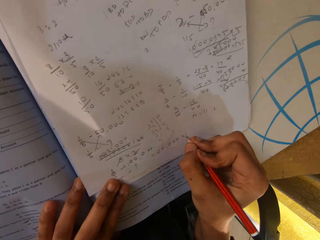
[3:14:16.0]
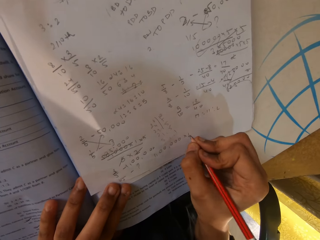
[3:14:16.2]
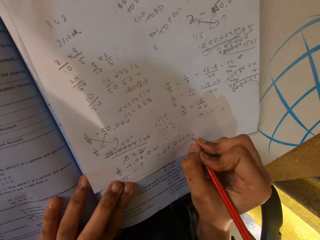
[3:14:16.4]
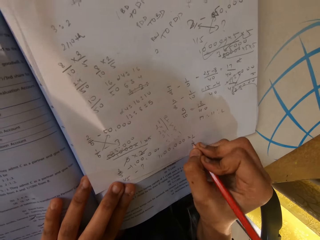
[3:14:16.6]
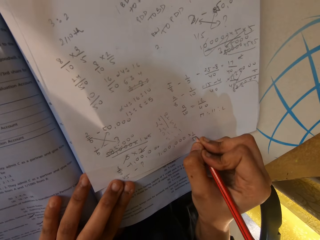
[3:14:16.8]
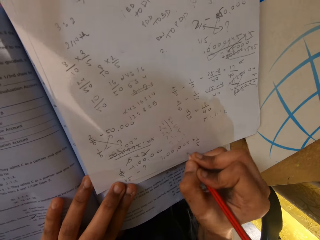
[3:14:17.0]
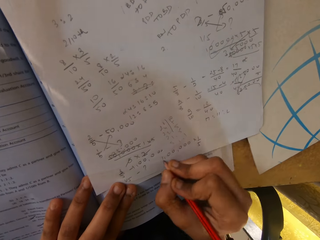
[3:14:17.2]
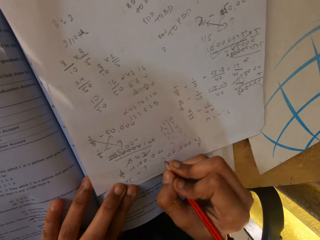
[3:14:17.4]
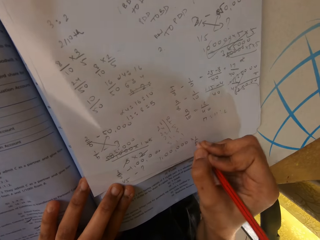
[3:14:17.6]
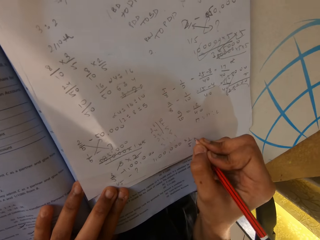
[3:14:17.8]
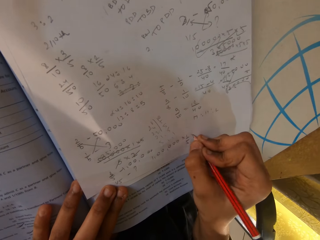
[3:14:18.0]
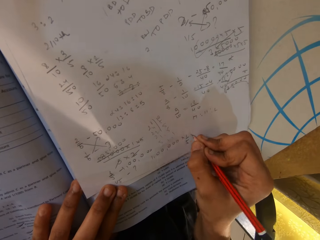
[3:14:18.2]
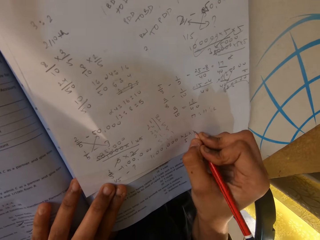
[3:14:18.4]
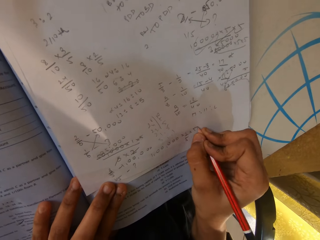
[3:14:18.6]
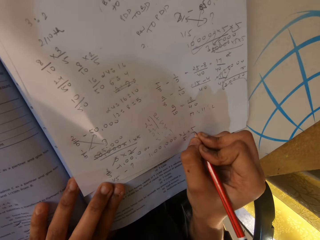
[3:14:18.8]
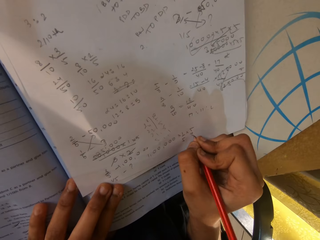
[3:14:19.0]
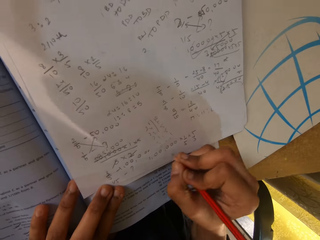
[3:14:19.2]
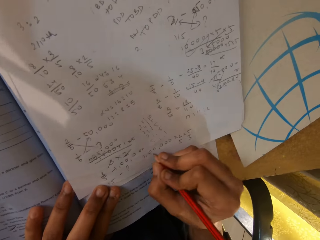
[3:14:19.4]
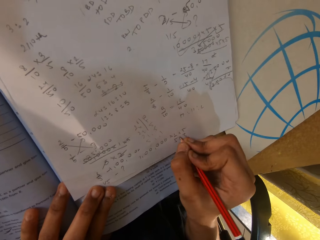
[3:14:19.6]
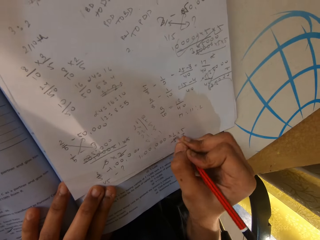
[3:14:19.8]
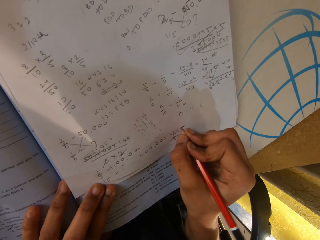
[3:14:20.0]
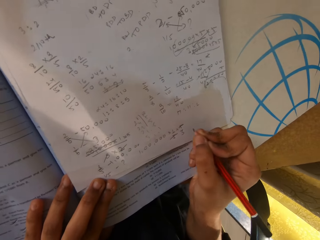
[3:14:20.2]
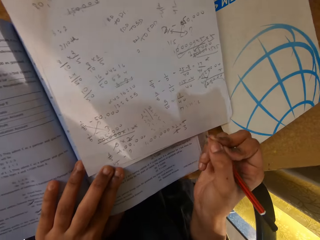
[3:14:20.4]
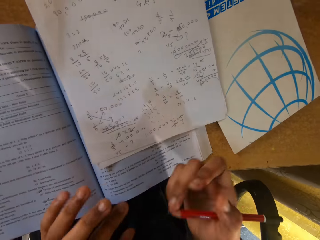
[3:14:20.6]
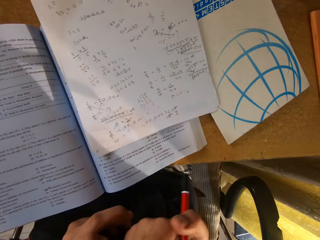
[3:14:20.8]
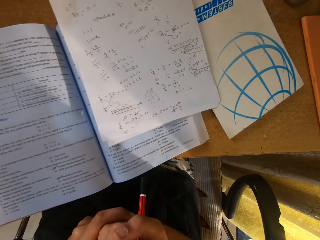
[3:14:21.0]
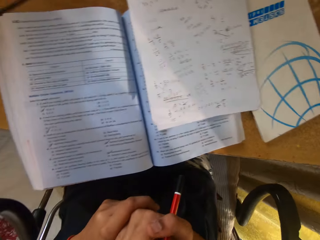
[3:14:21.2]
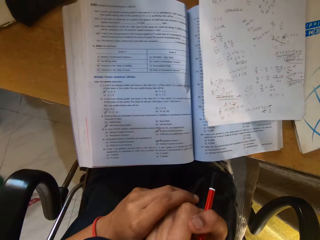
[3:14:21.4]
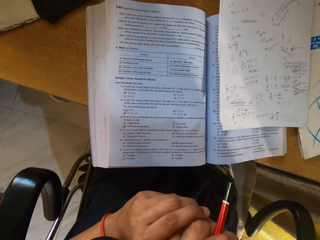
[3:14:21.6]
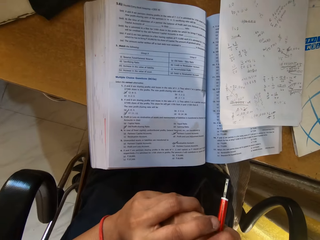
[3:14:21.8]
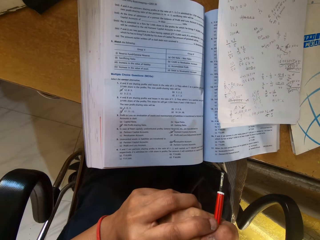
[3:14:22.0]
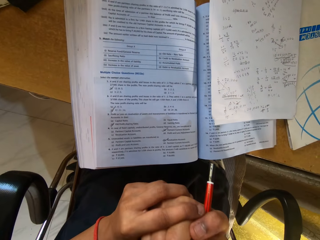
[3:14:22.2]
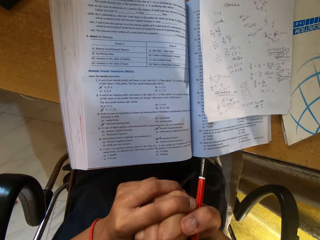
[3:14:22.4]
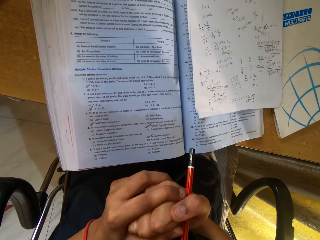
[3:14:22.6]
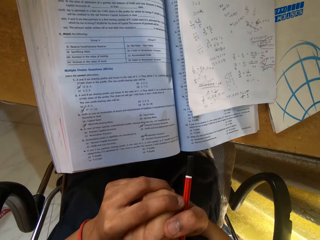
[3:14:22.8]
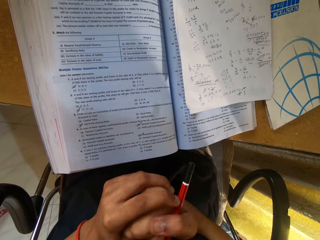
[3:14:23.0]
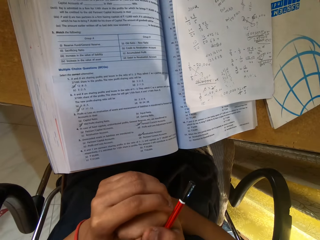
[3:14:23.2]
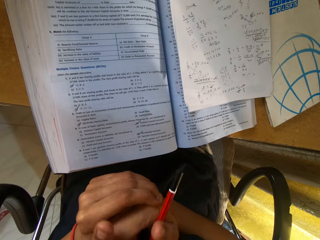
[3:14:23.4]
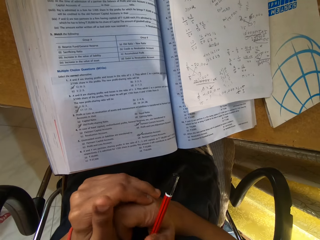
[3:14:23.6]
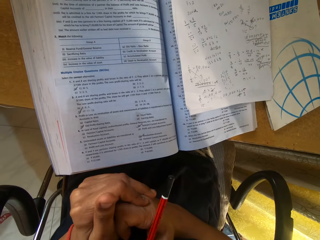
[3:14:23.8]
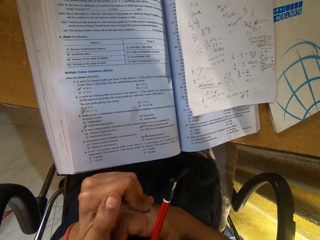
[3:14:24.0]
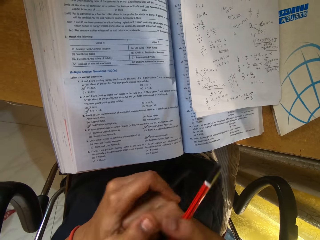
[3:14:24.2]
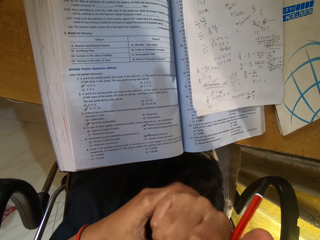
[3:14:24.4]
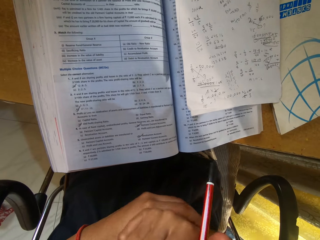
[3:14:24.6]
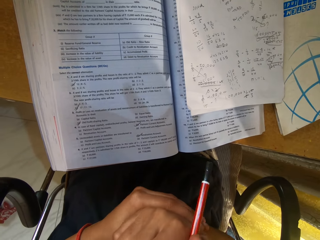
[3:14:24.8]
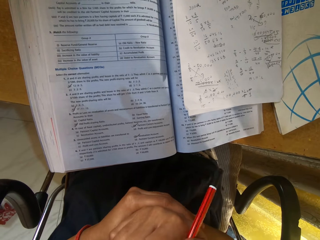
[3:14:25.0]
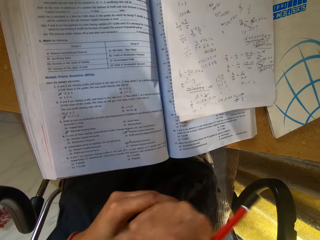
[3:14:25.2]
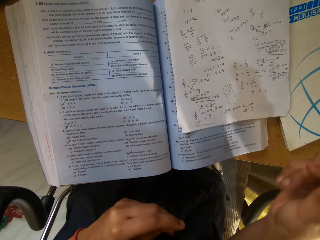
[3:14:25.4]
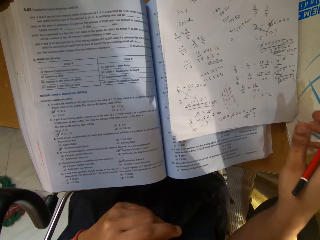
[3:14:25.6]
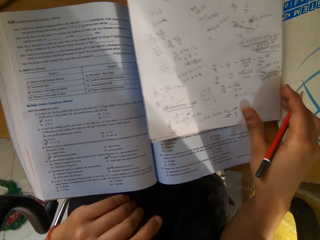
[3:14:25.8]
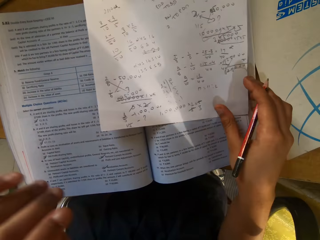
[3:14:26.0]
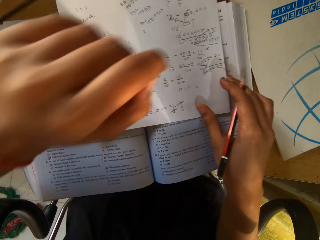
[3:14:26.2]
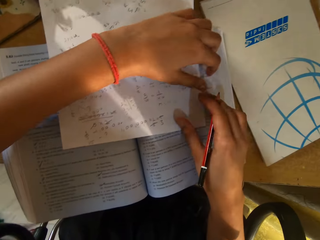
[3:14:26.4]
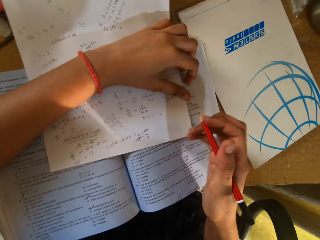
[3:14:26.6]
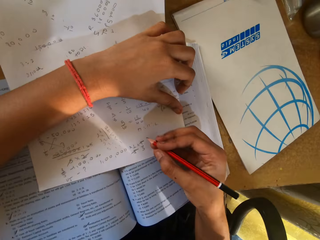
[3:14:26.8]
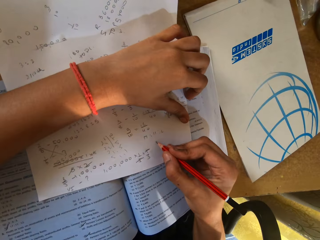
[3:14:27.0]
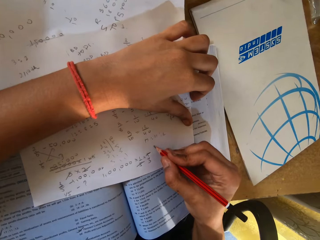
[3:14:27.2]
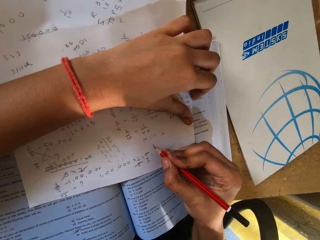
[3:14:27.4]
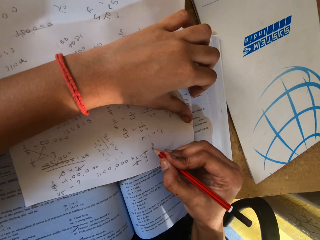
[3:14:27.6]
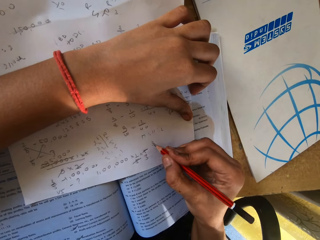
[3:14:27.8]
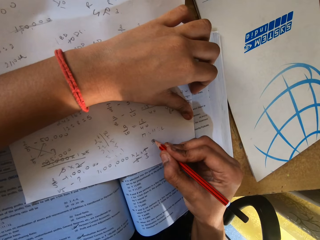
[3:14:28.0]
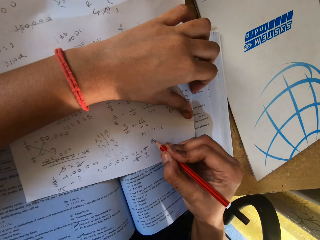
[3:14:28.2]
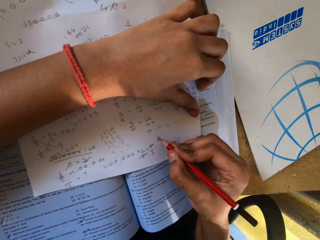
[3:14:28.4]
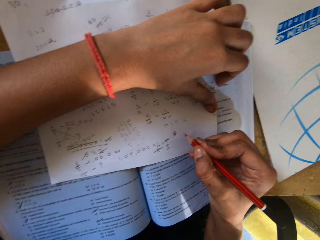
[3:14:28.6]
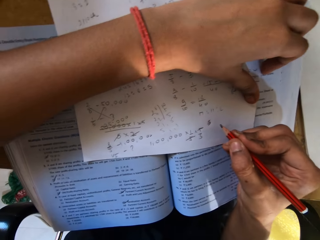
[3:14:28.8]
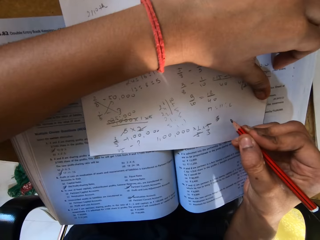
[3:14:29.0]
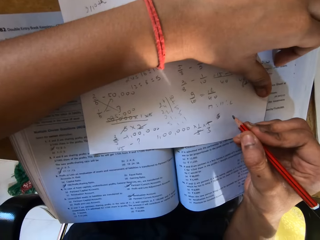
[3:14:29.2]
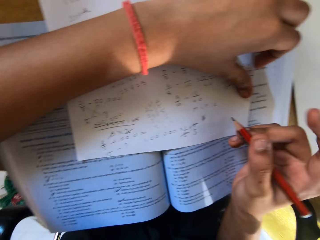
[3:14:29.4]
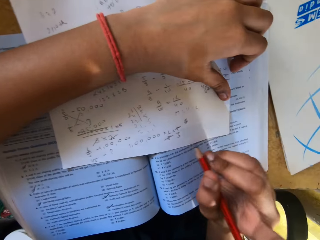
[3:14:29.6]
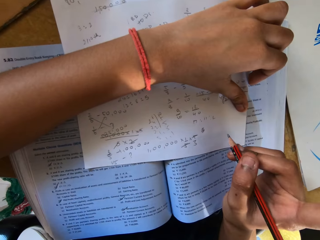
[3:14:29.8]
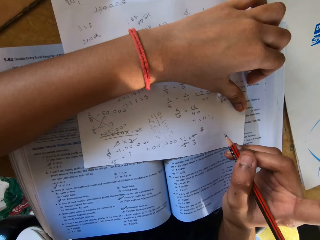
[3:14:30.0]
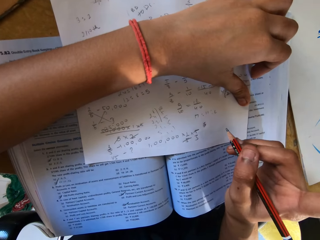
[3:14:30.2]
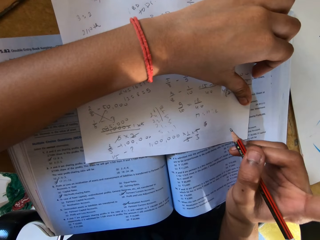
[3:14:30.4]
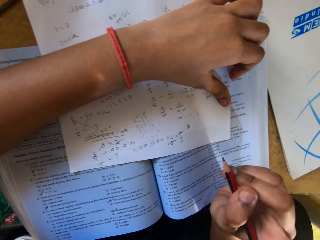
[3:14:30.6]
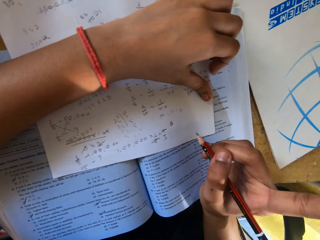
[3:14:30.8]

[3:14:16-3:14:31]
The camera wearer folds her hands. She touches the left hand. She touches the paper. She writes on the paper with a pencil.

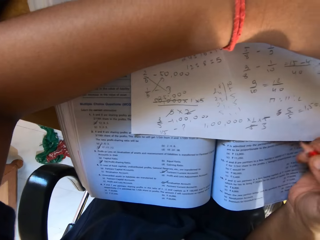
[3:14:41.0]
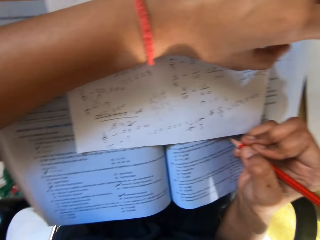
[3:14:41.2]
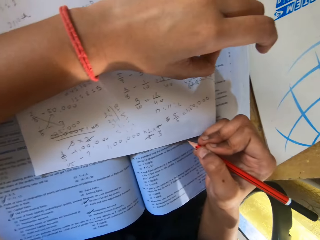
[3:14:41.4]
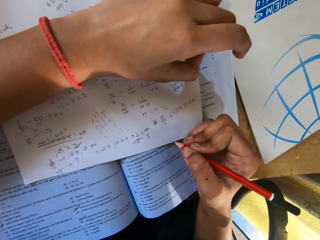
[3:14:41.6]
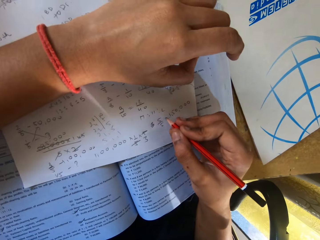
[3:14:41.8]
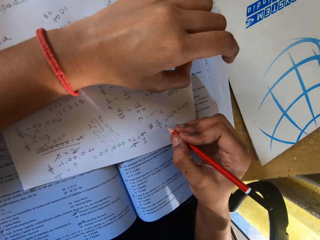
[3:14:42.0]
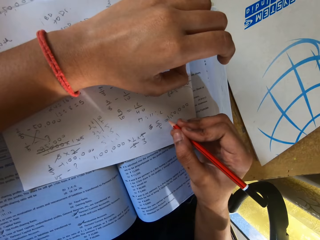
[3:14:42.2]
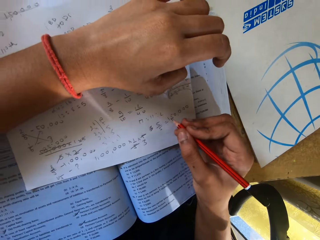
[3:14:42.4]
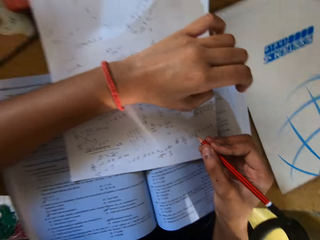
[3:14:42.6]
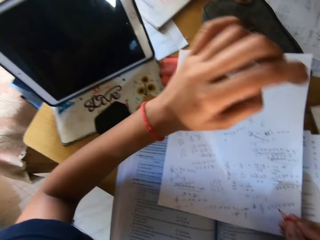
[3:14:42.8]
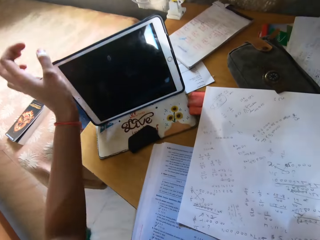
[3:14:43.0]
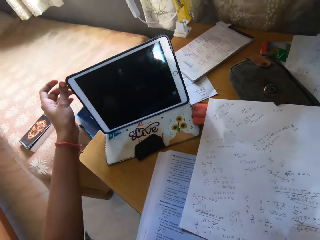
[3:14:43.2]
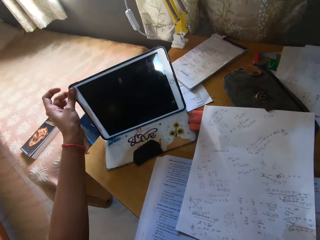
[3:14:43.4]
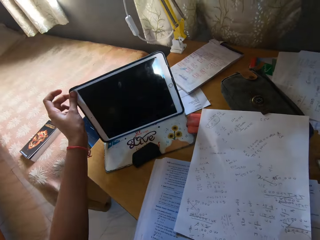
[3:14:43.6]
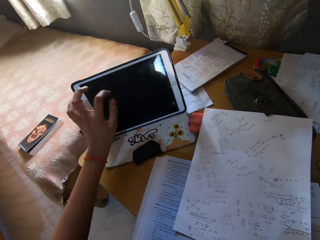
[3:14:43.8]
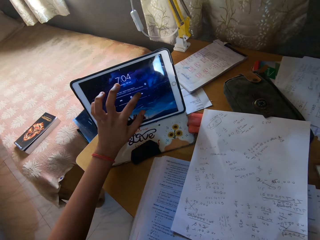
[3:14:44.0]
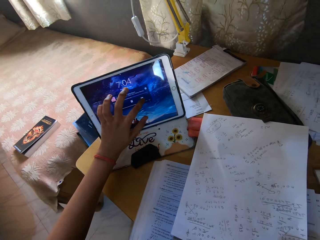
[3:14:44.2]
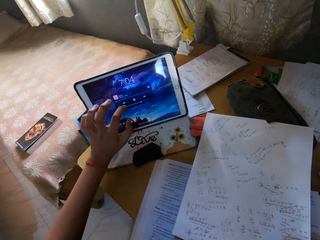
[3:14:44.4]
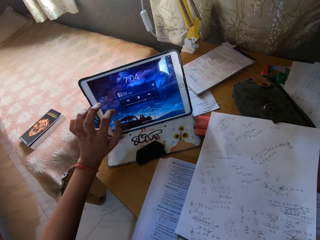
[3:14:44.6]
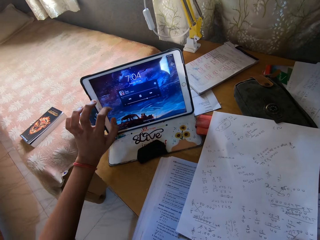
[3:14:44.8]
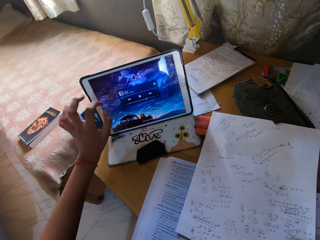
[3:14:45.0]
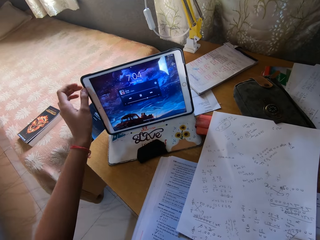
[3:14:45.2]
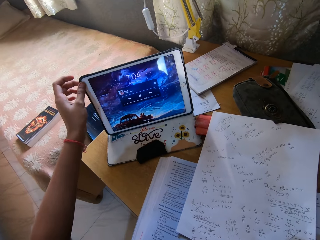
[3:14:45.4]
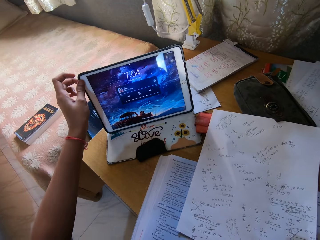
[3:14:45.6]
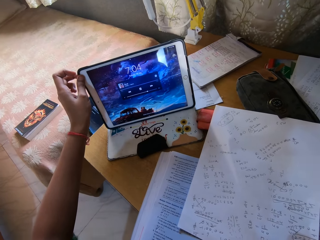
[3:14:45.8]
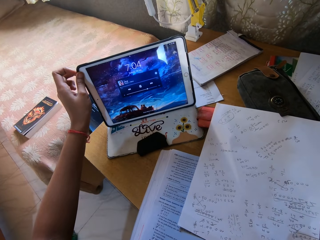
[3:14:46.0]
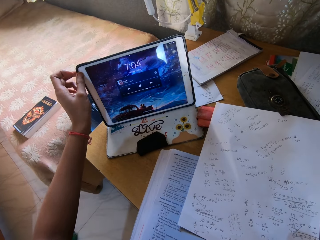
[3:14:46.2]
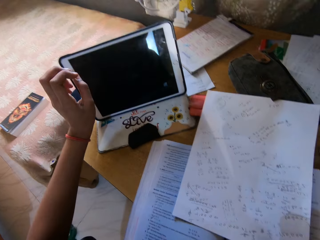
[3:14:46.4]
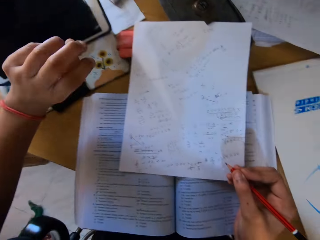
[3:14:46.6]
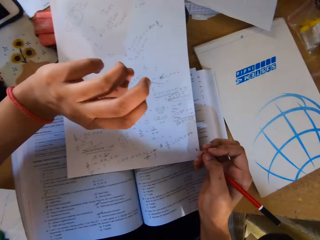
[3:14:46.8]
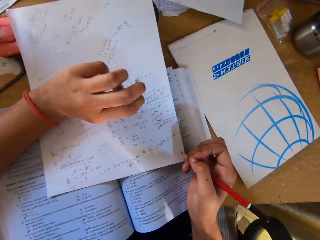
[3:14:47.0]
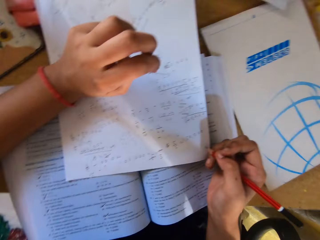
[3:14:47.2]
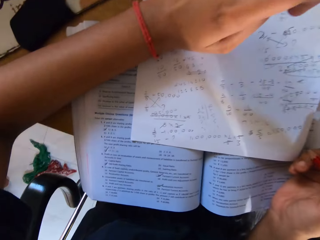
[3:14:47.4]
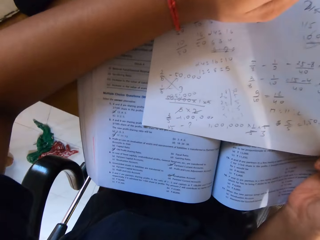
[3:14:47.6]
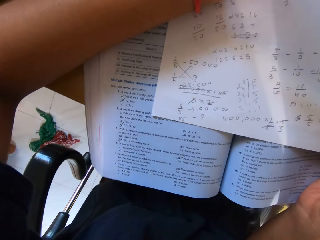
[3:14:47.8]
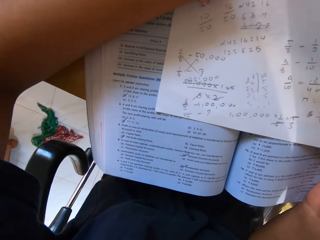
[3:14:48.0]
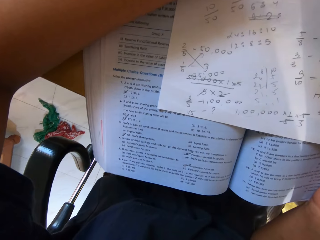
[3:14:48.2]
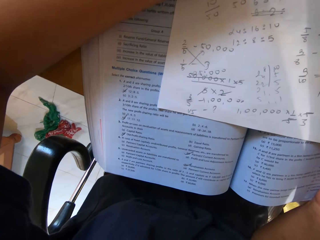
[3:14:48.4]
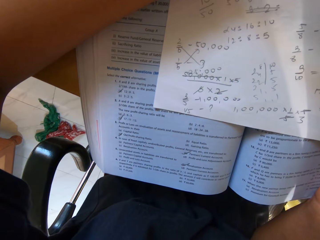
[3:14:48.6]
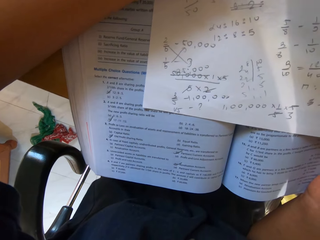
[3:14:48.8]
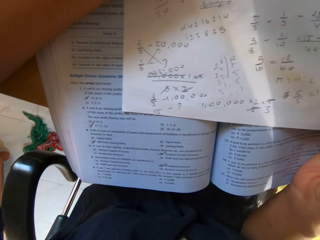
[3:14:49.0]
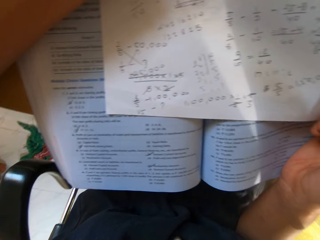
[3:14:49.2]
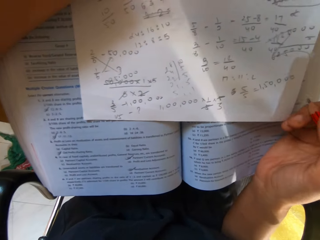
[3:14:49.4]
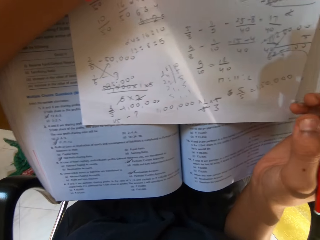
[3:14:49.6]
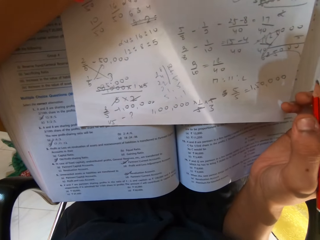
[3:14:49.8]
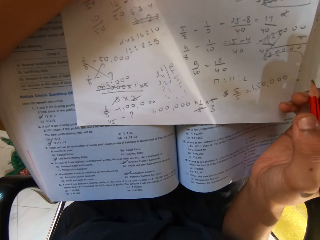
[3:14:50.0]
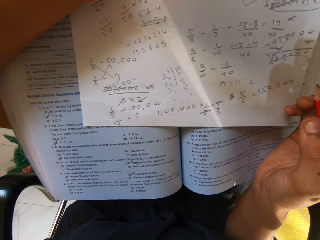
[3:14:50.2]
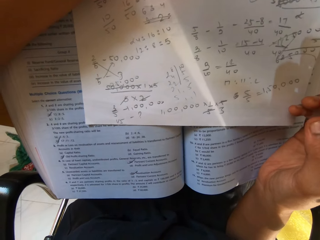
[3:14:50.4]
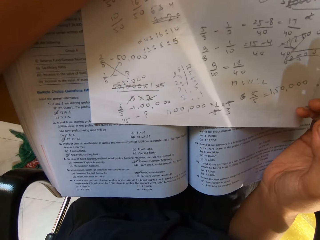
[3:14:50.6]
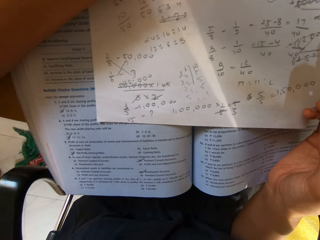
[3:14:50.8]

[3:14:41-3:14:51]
The camera wearer touches the phone. They operate the iPad phone. They place a hand on the book.
